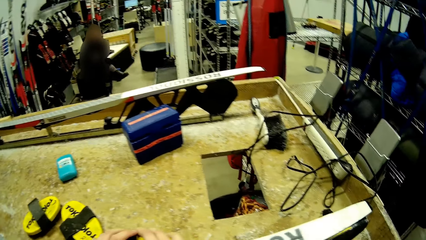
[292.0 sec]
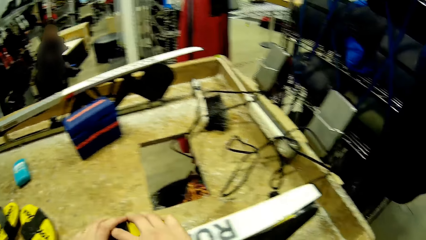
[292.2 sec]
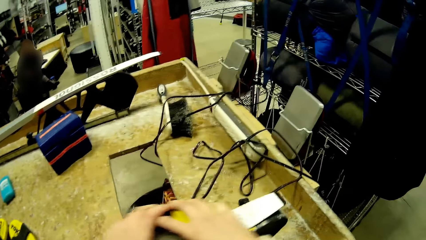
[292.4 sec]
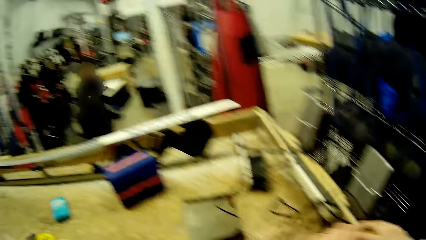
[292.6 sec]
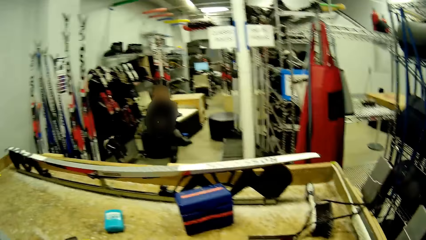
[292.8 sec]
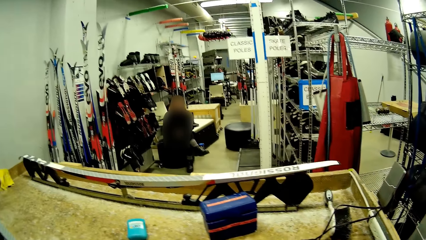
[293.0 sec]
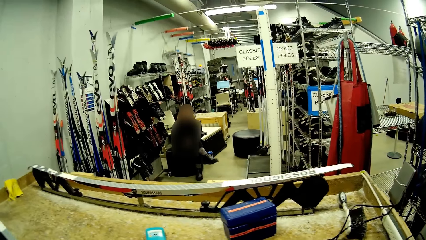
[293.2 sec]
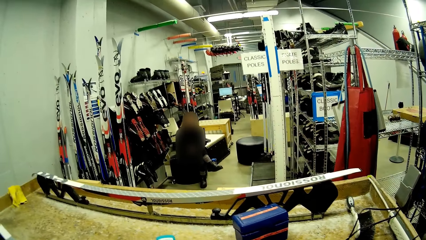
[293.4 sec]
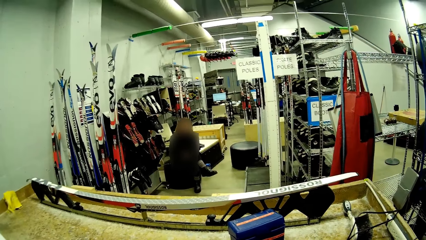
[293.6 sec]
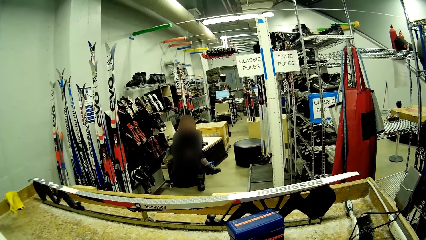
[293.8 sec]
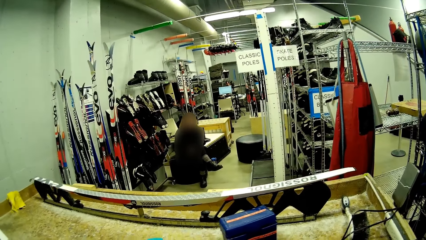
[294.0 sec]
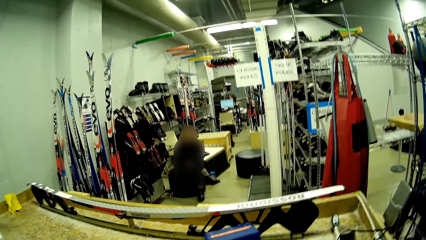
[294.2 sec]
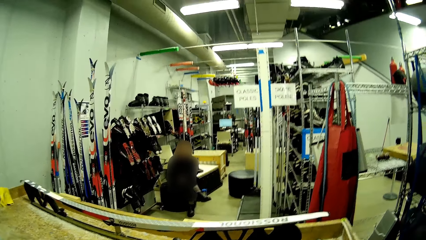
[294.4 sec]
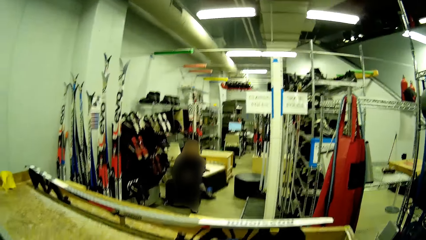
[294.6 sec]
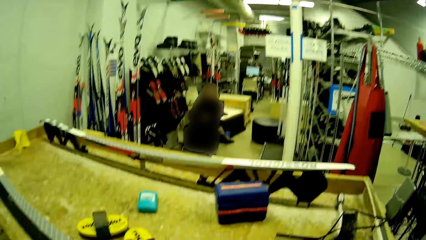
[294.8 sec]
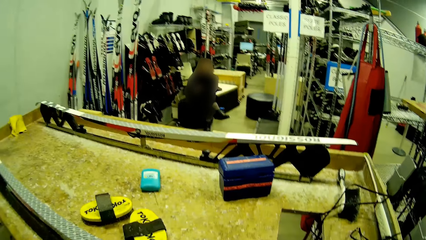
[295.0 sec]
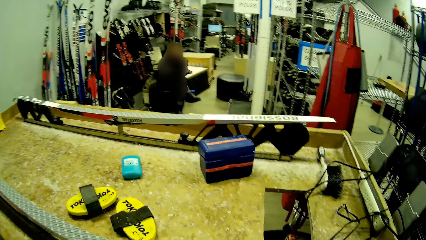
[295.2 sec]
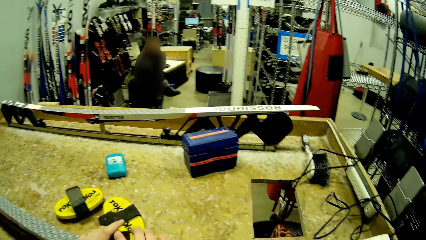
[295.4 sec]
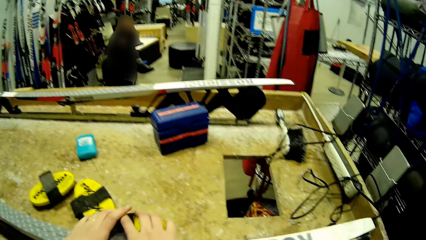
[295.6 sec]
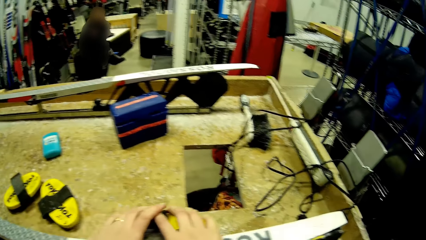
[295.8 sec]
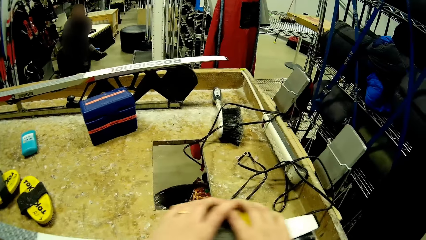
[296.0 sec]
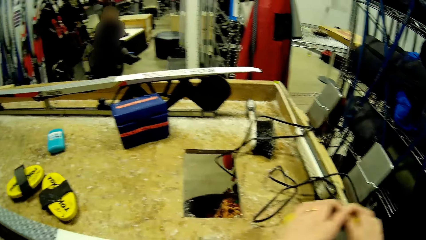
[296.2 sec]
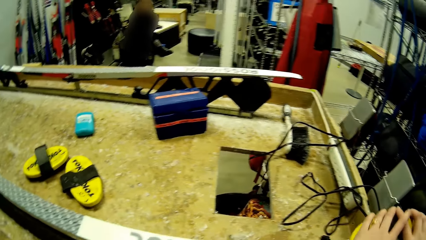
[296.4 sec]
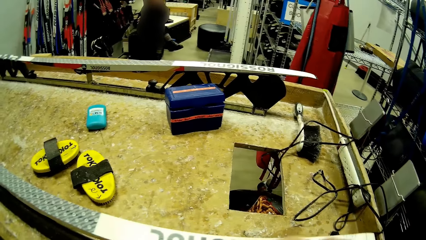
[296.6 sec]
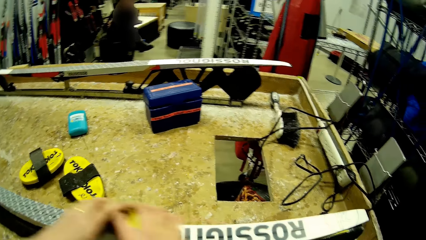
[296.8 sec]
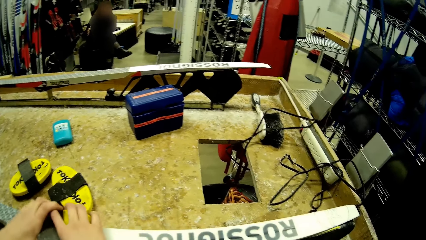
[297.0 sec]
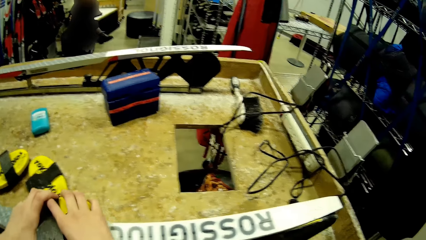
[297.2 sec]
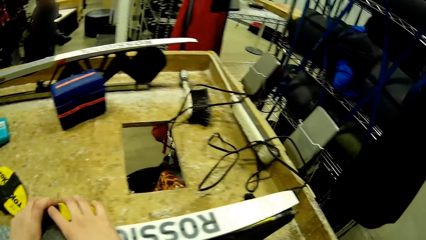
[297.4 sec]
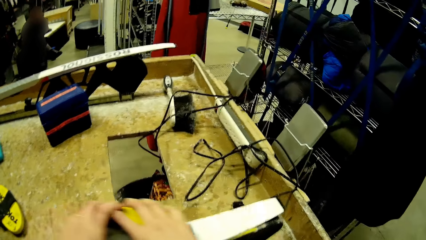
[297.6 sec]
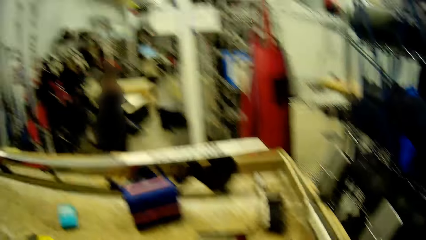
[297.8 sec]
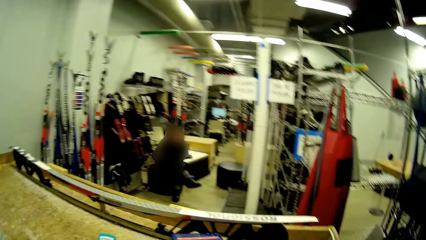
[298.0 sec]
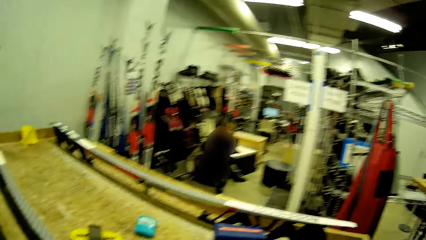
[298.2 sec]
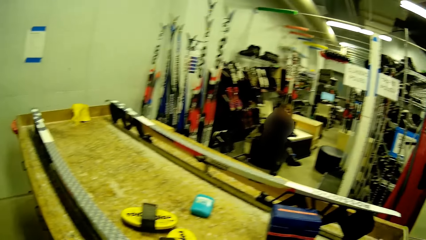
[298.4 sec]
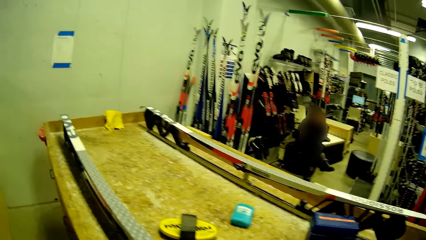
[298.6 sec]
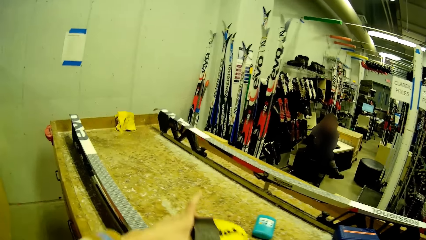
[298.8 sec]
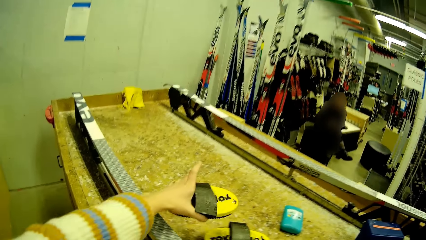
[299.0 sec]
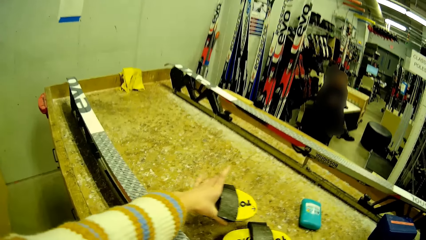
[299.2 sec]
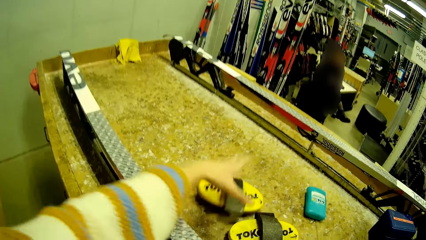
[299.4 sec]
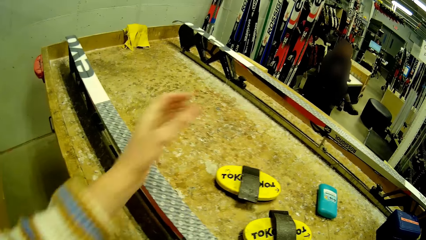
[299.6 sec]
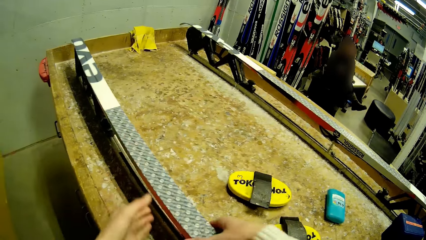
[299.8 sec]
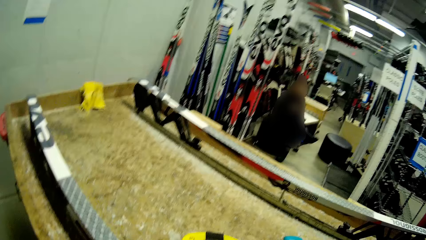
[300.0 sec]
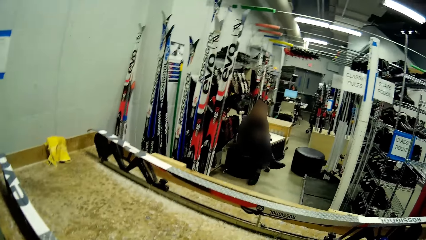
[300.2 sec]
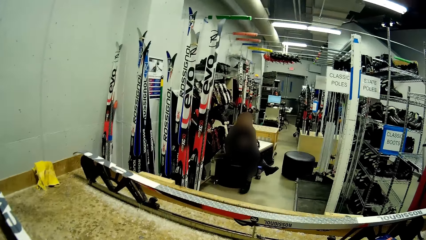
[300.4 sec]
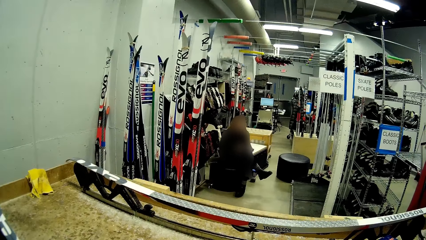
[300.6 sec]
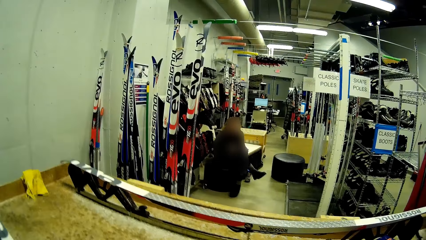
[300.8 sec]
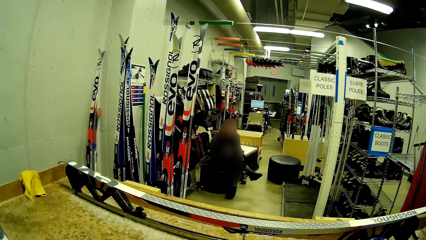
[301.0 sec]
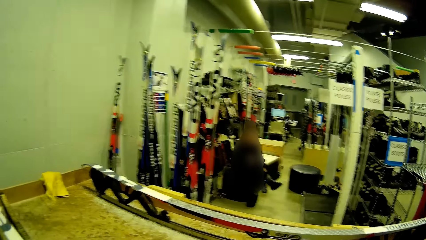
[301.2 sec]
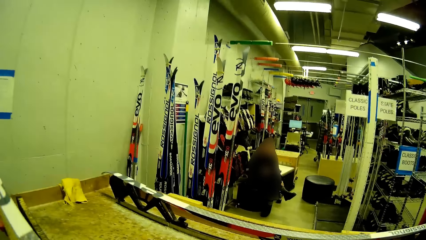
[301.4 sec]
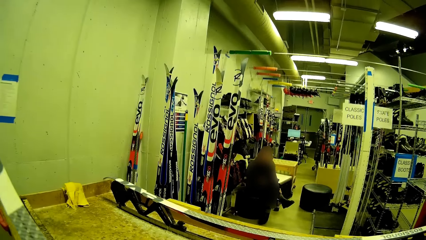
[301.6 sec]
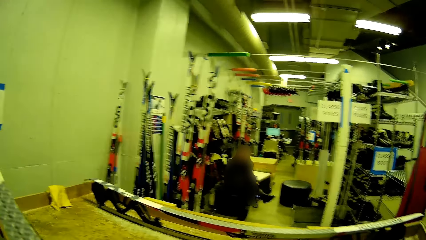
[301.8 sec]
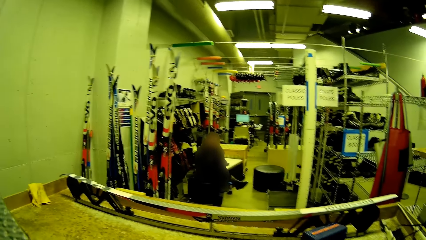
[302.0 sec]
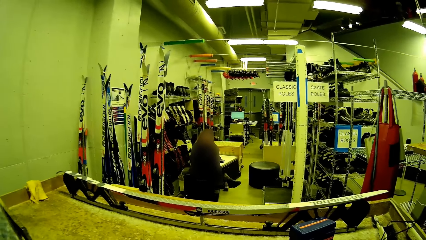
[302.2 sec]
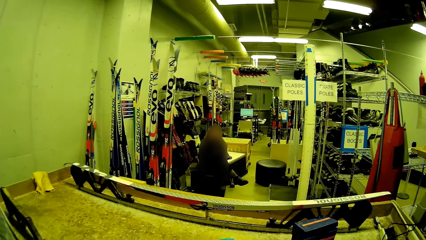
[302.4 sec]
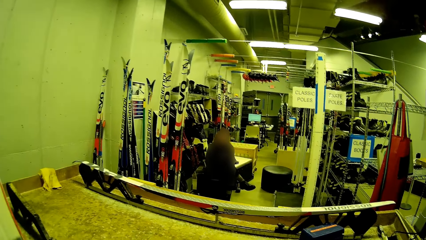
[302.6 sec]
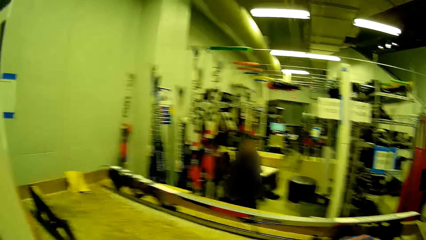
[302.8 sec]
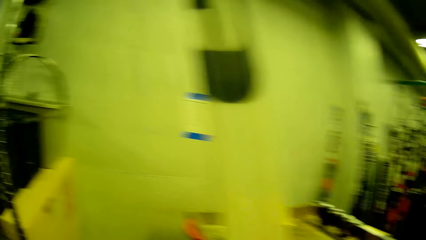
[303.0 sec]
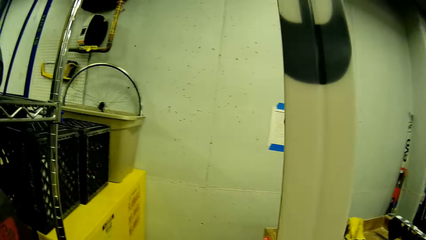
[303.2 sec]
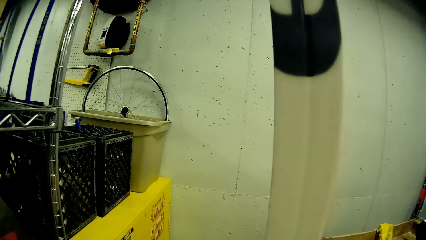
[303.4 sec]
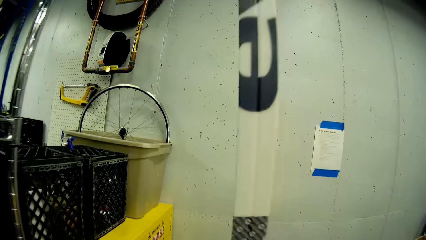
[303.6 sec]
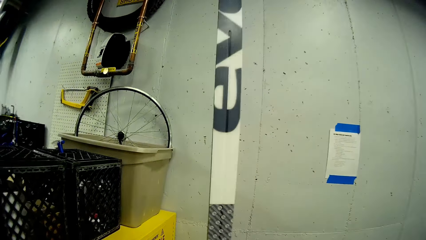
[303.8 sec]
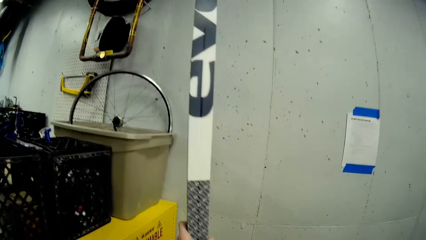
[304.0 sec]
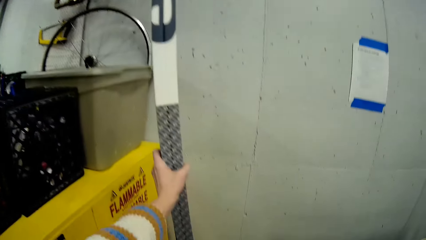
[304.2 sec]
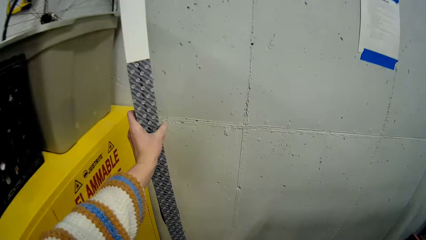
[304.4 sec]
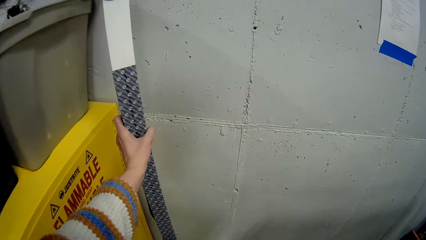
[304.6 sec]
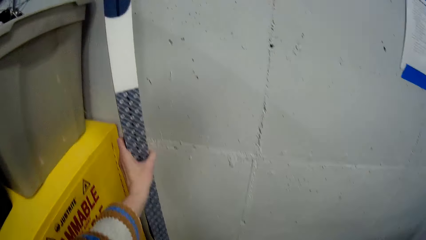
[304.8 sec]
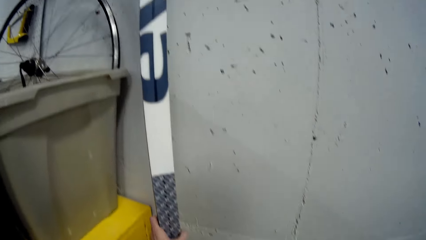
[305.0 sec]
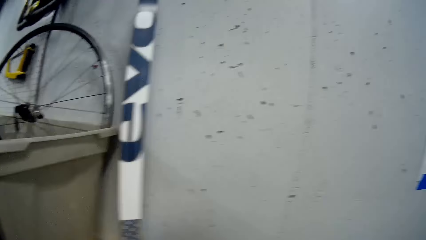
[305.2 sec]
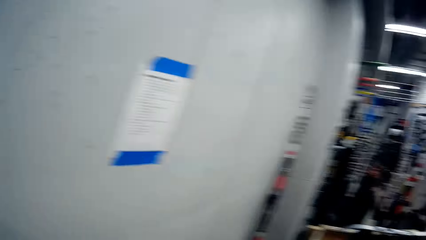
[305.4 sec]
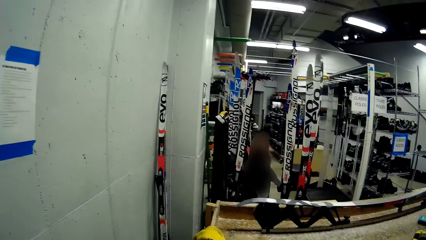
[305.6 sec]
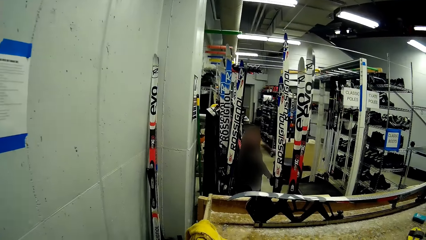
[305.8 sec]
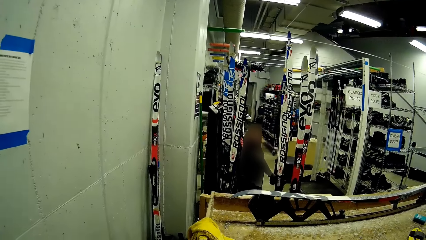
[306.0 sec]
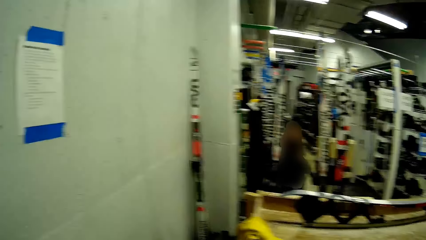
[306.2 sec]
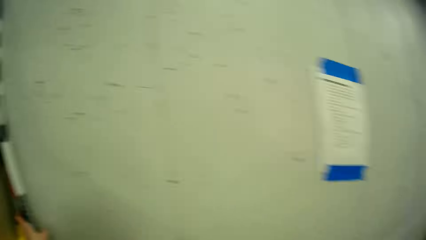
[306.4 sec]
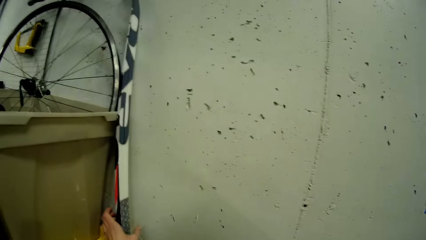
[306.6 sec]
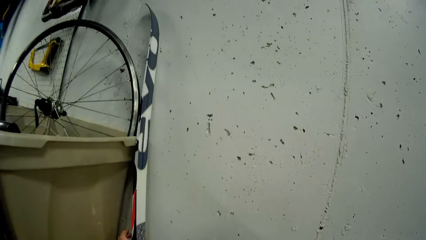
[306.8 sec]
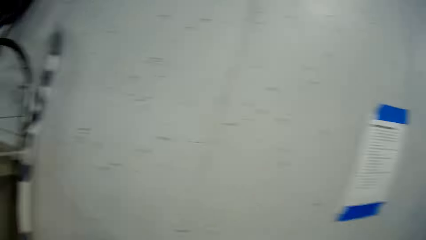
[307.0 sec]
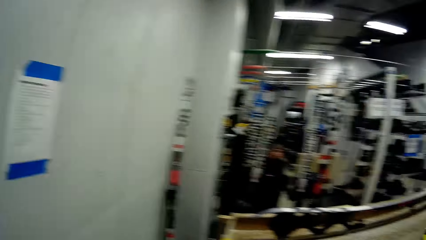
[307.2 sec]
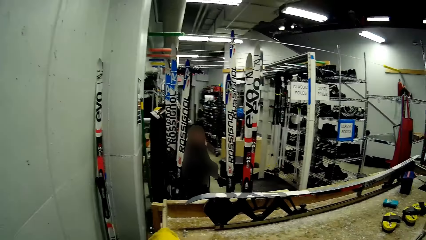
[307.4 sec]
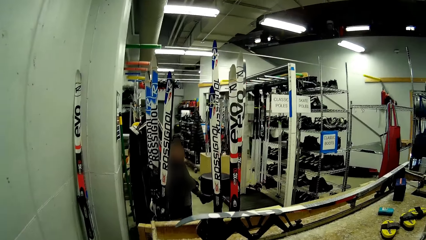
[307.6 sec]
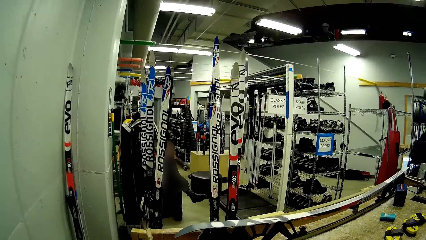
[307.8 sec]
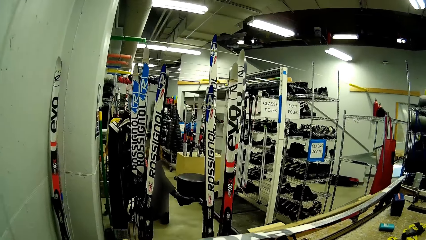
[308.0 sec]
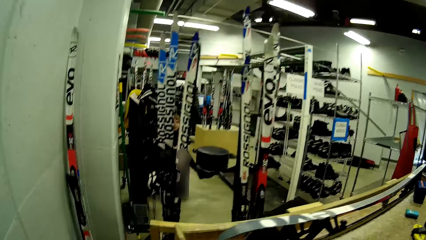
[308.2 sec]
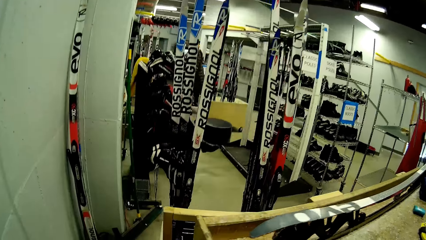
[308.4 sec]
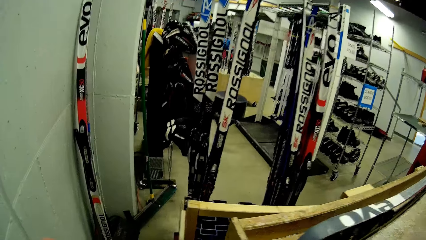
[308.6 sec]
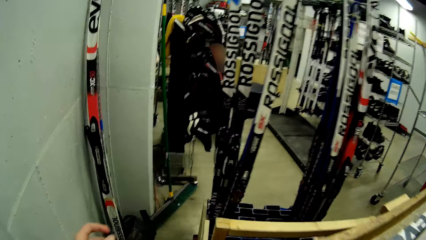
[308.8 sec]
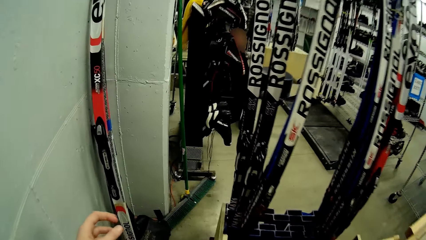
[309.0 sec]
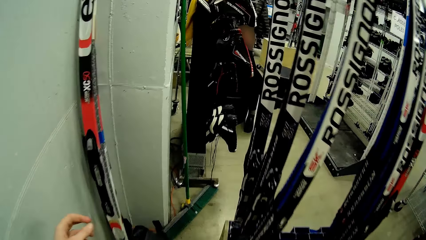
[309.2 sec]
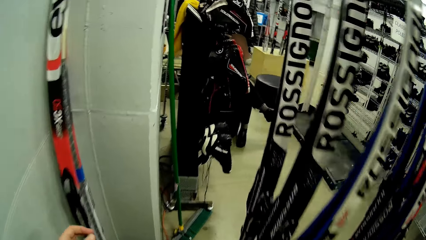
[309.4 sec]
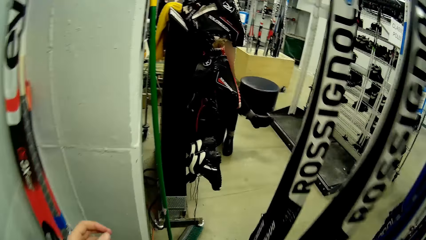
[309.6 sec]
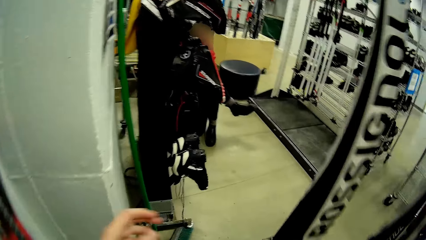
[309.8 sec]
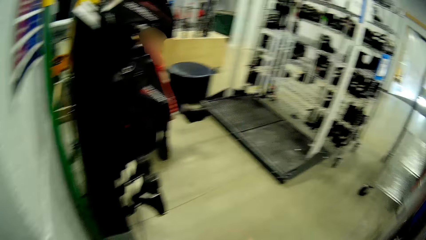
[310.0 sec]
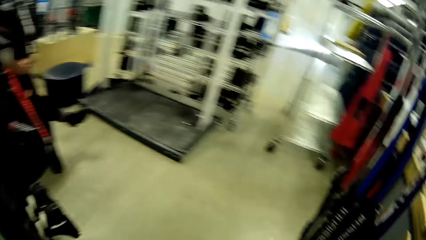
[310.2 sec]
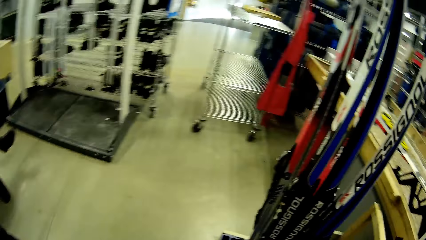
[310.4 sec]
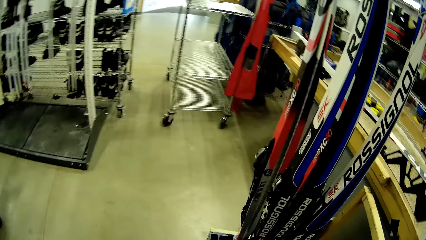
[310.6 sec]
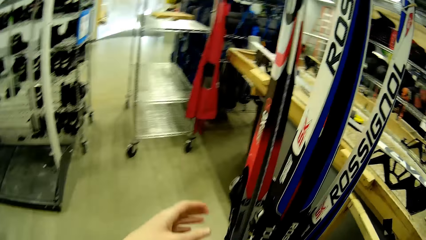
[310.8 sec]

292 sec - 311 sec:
The camera wearer drops the brush on the table with her left hand. She carries the skis from the table with both hands. She lifts the bar. She rests the skis on the wall. She walks to the hanging ski boards.
